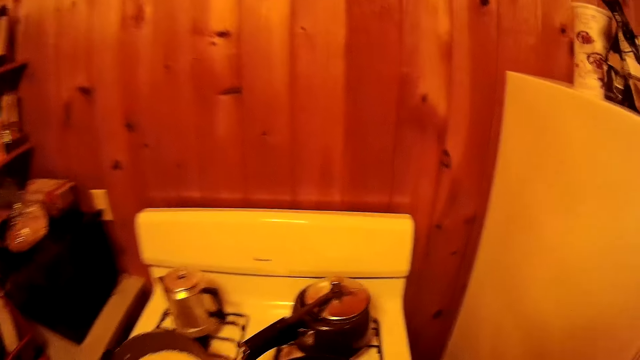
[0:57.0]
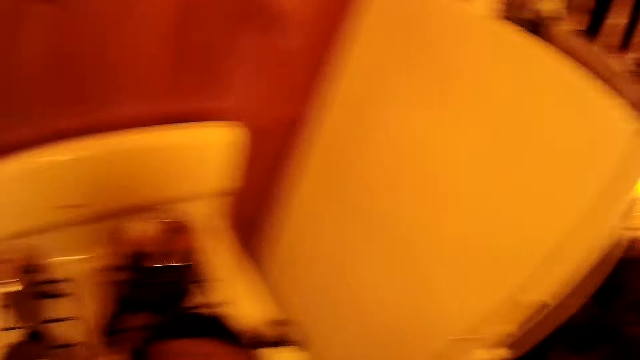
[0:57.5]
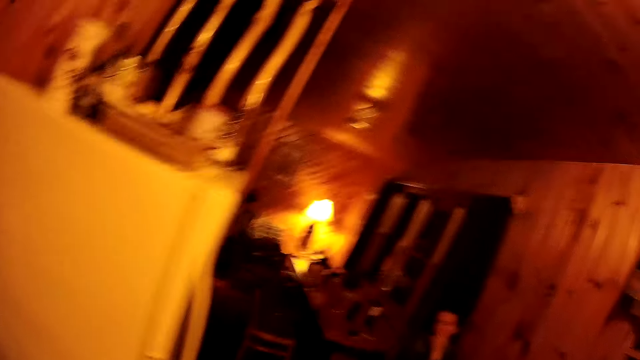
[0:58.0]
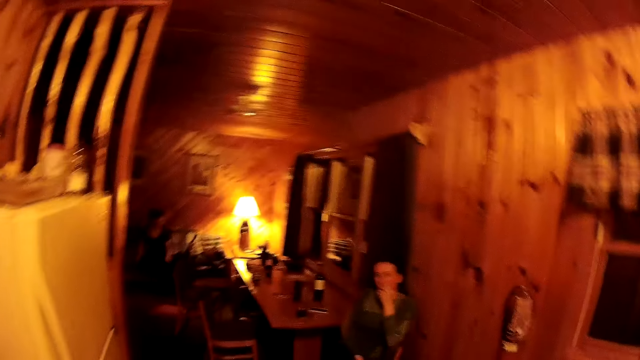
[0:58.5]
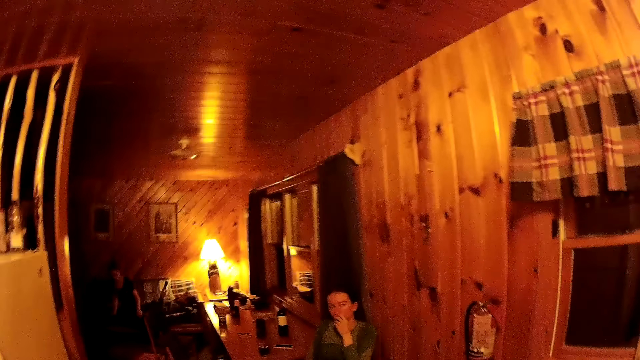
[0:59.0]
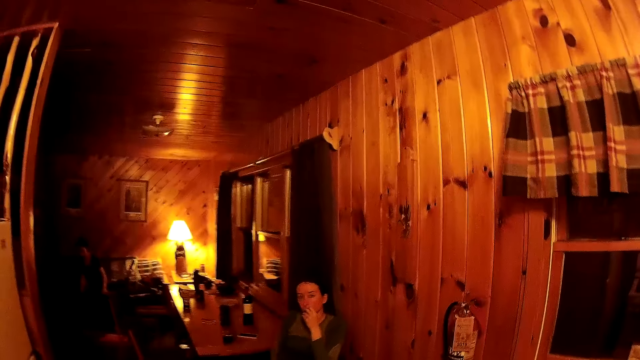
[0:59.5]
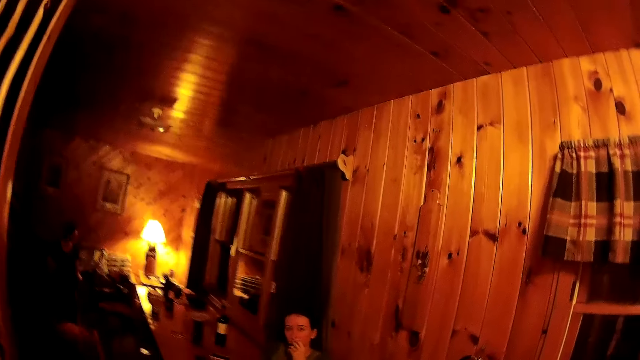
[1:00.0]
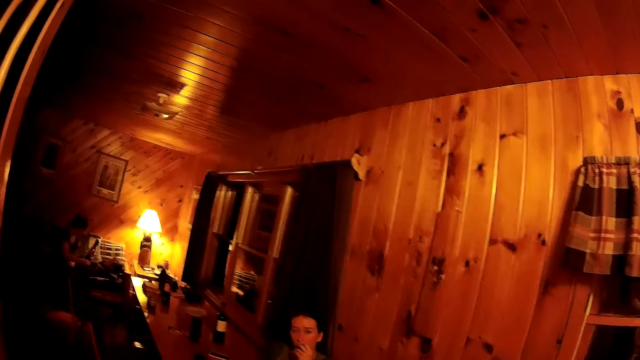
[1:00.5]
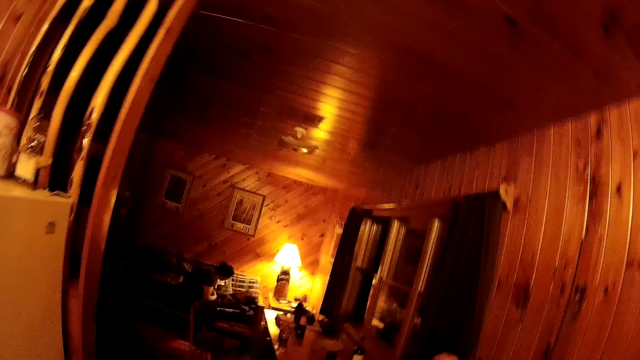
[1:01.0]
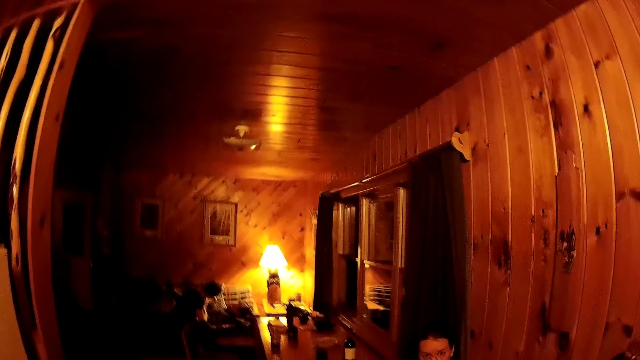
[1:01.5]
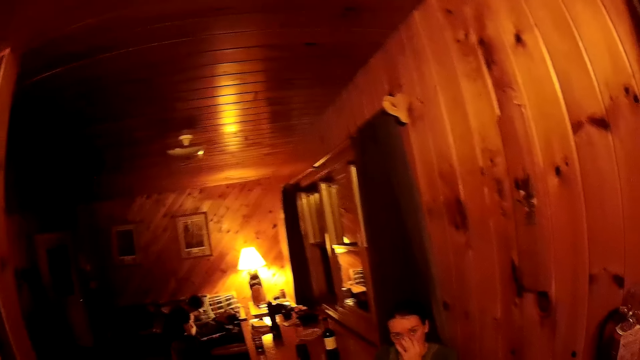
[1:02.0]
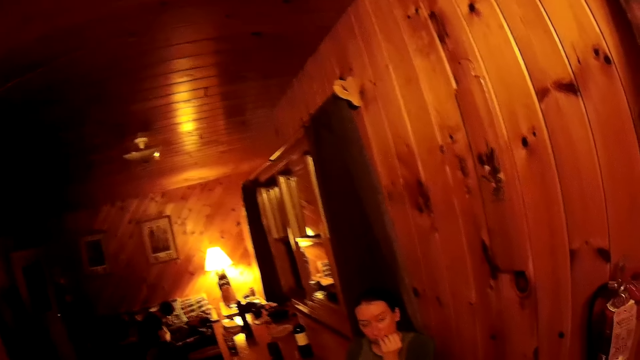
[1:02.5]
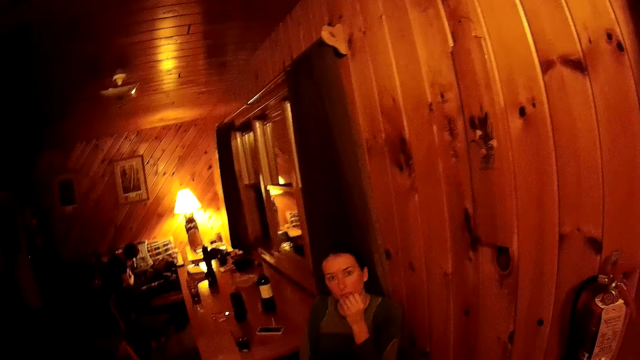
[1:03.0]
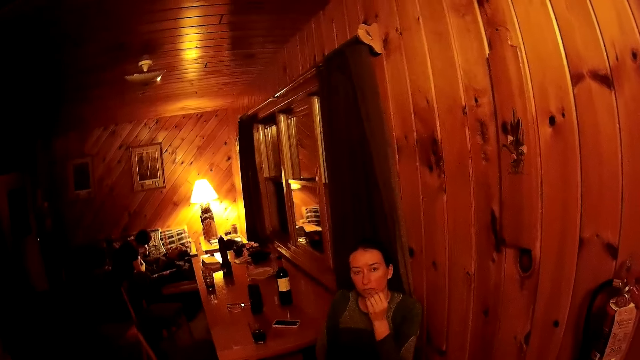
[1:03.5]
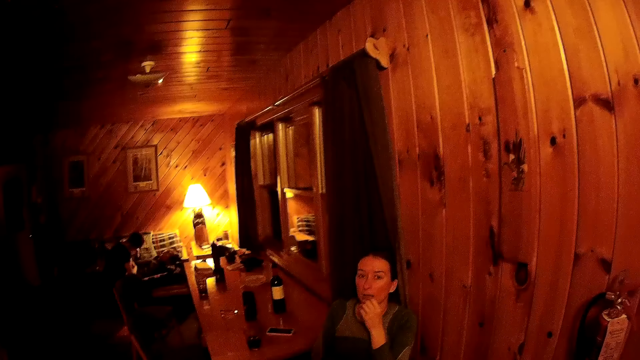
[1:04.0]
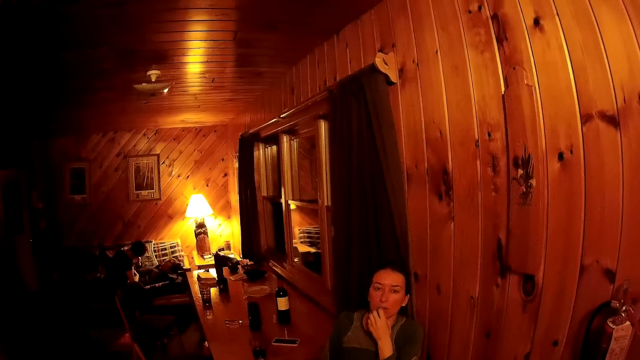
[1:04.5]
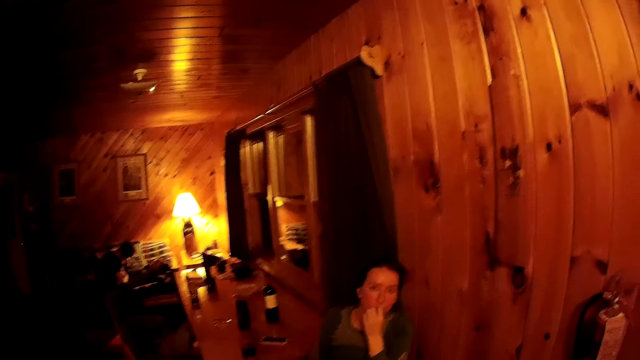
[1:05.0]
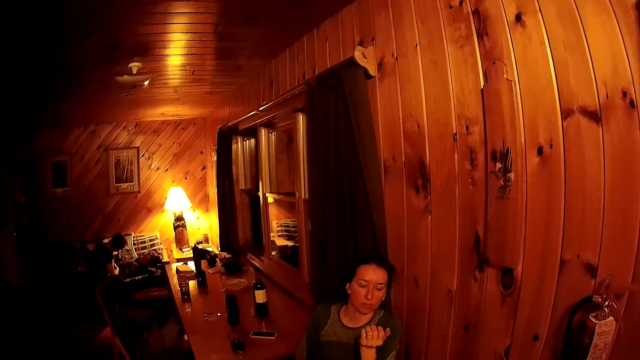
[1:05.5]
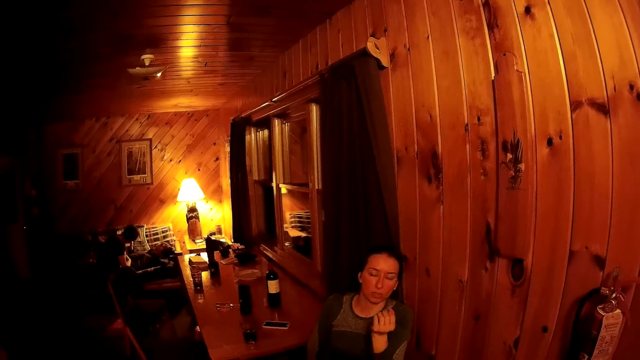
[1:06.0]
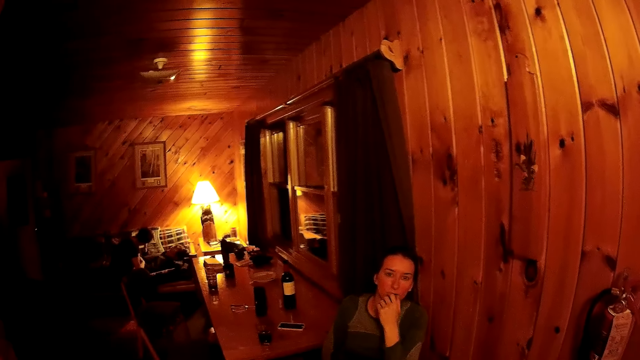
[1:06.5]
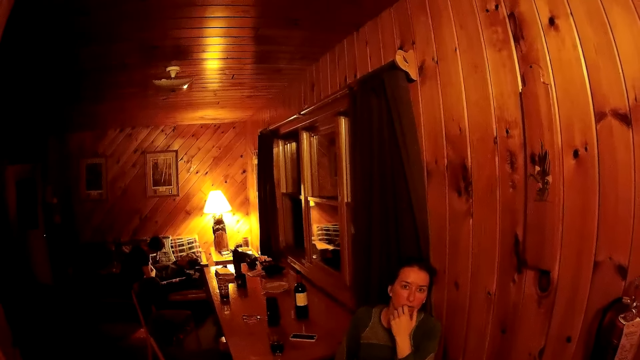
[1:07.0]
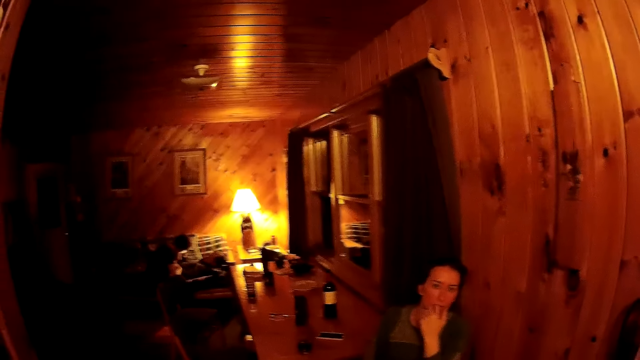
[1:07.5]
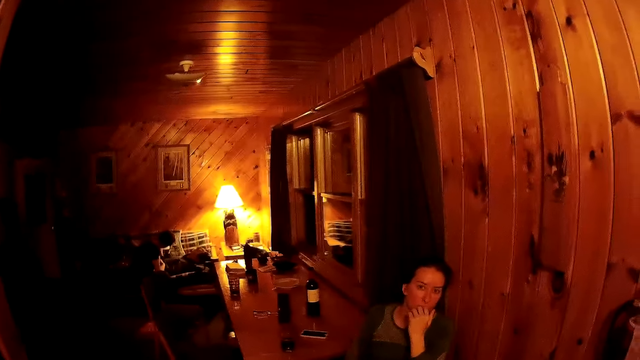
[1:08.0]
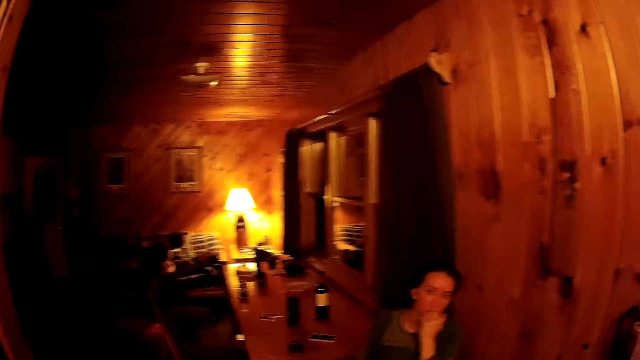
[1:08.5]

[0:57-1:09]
A person bites the finger.

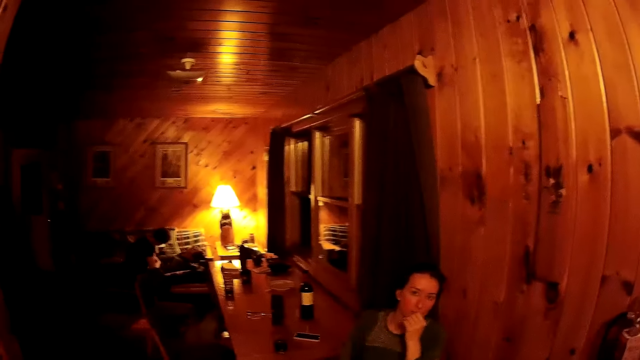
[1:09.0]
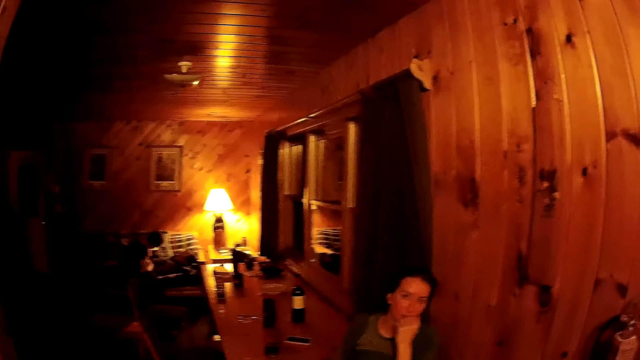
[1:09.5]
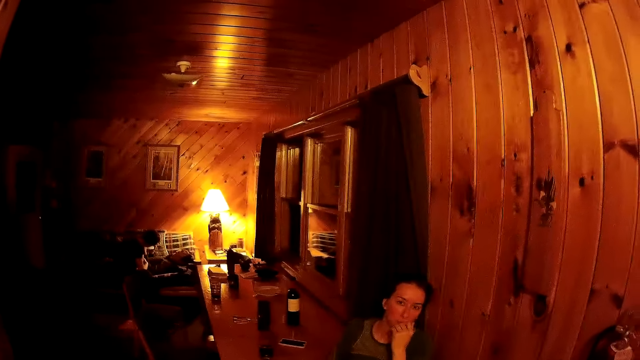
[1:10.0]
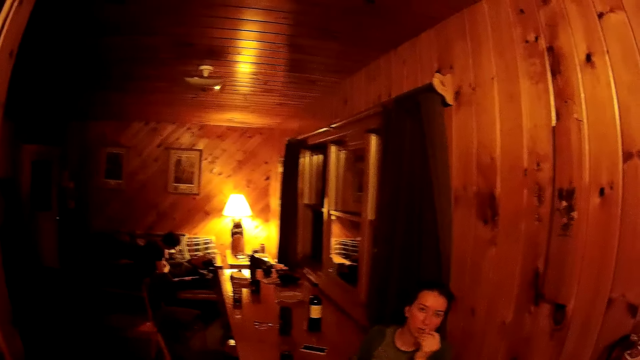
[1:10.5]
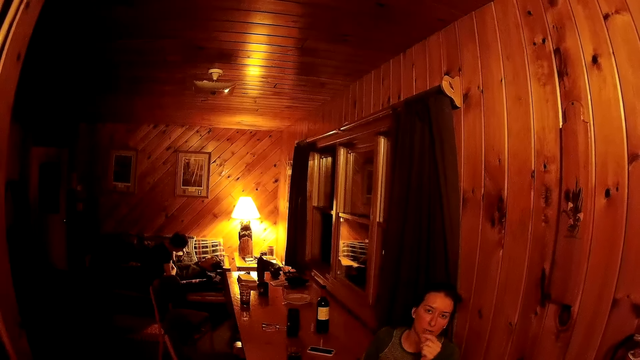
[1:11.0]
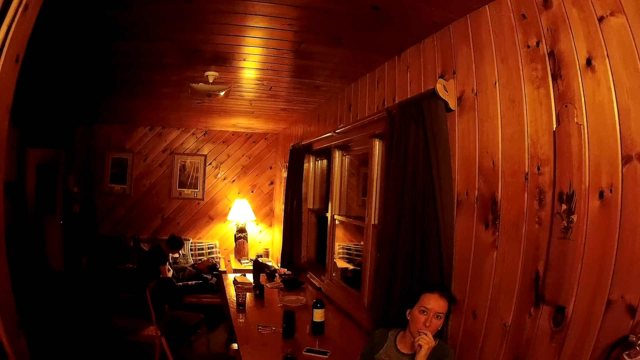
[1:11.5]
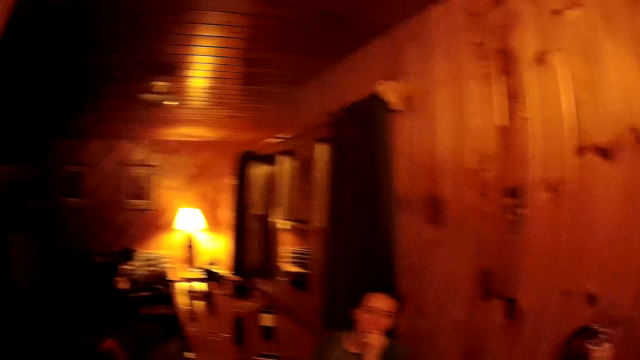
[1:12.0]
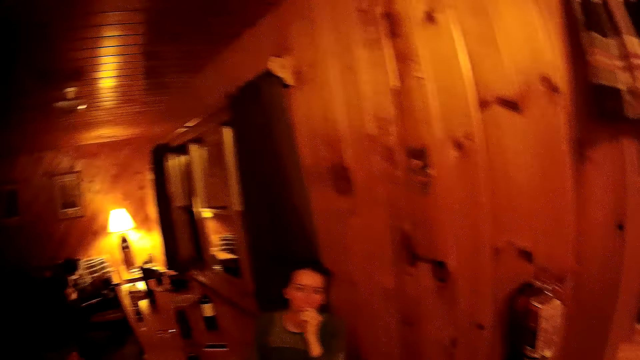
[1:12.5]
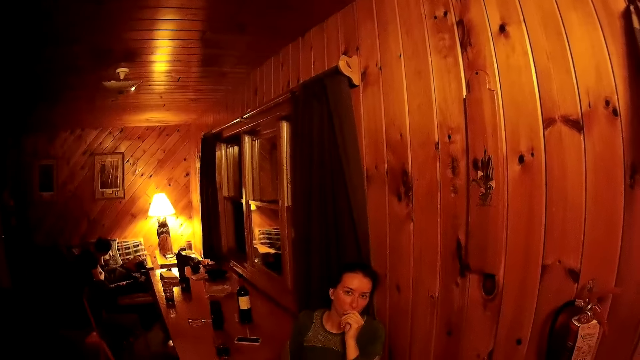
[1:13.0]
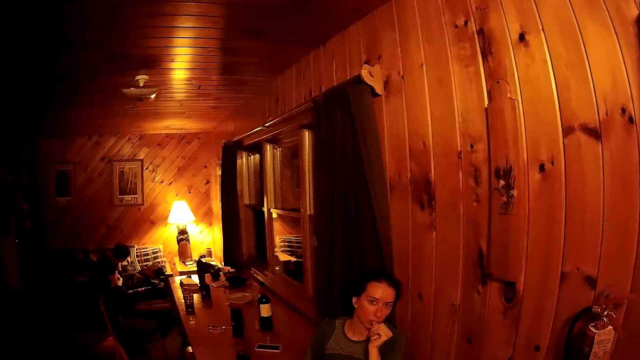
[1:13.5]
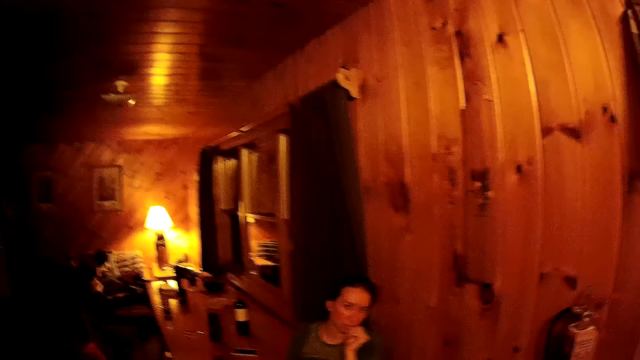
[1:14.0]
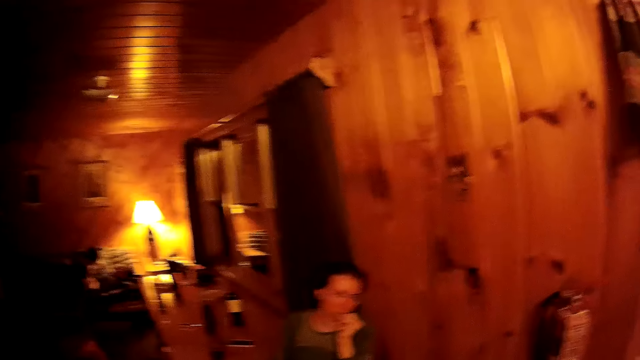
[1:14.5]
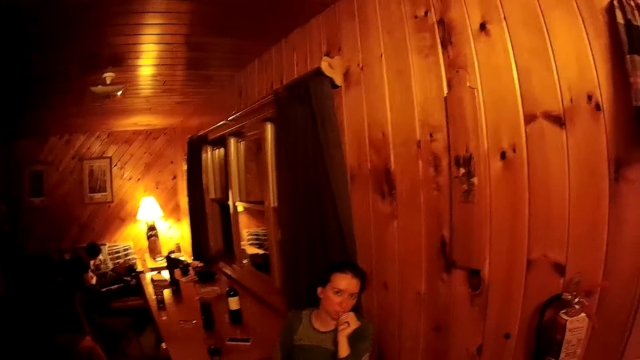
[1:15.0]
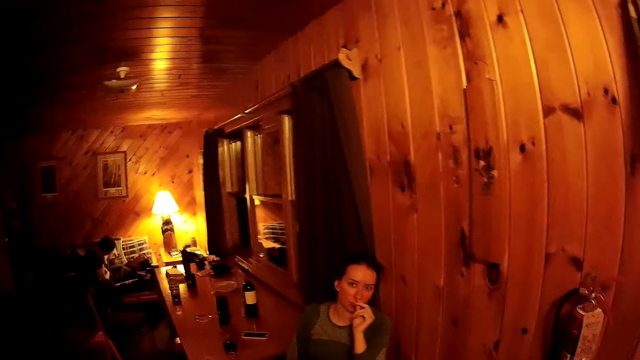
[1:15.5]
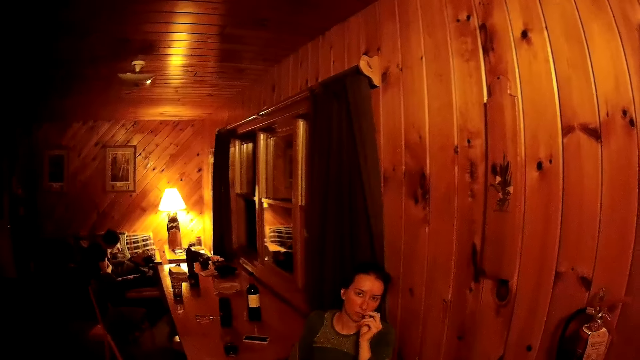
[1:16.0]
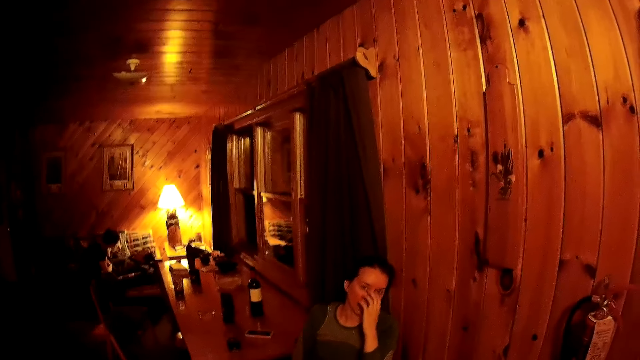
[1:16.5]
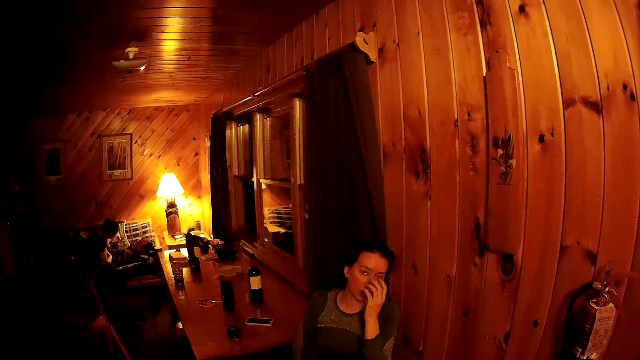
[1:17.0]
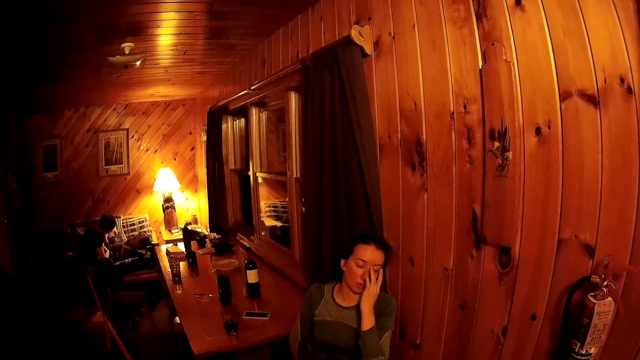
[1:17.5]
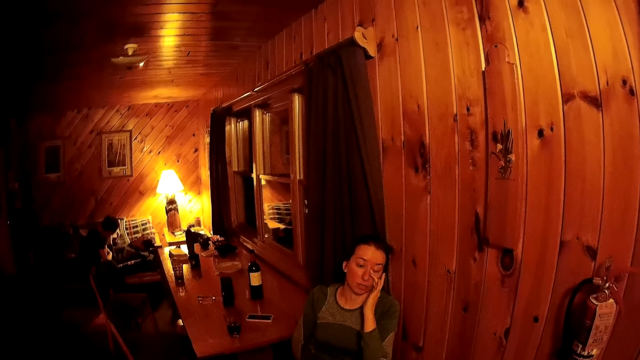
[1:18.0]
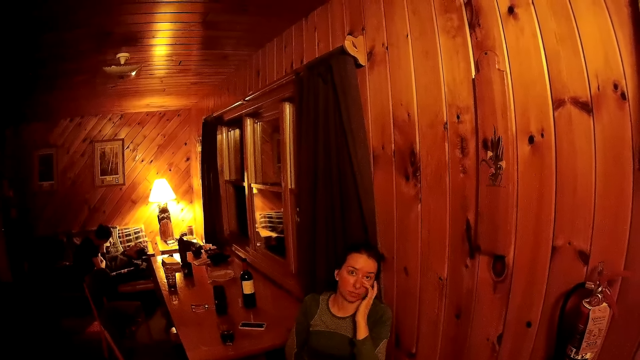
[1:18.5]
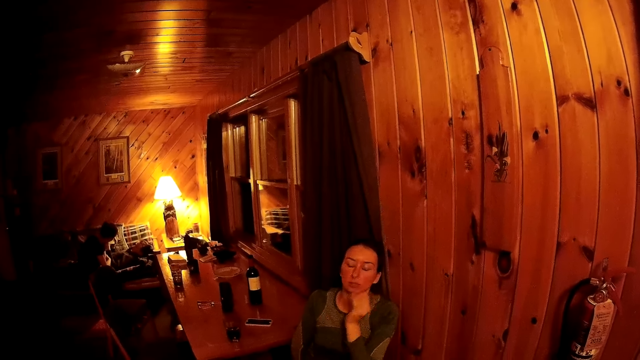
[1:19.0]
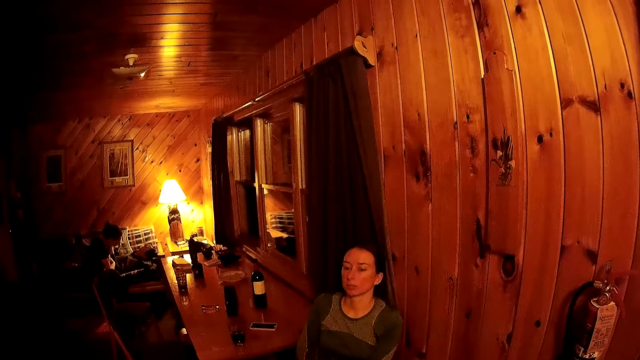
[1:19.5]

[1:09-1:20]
A person touches the face.
